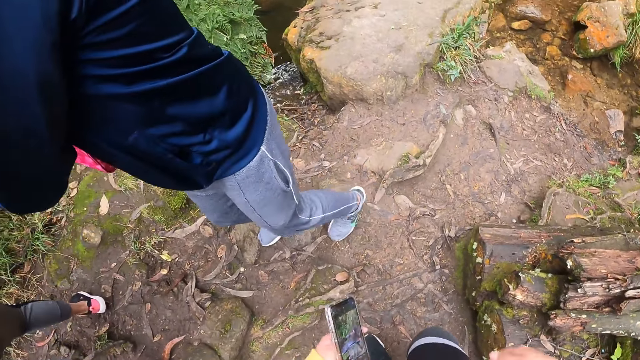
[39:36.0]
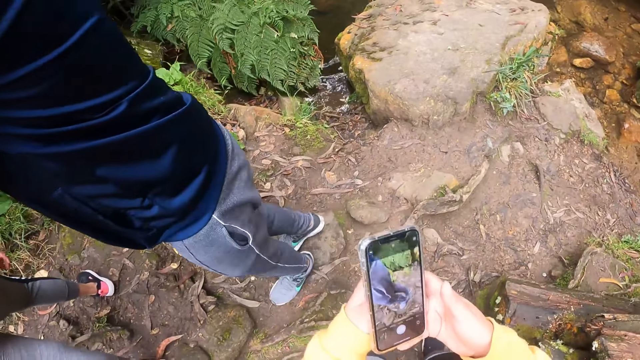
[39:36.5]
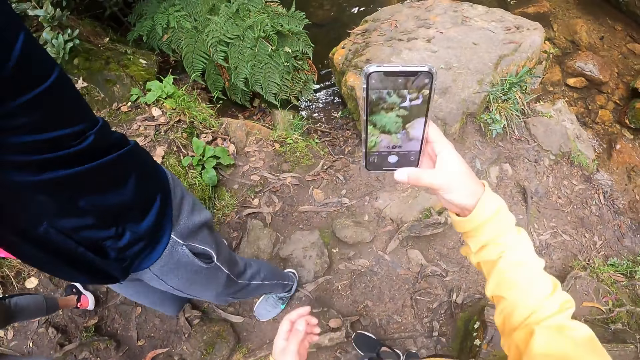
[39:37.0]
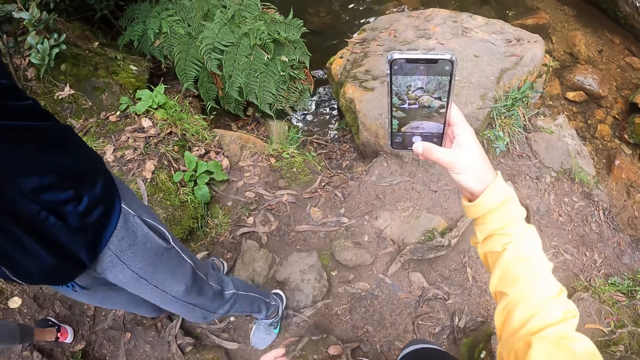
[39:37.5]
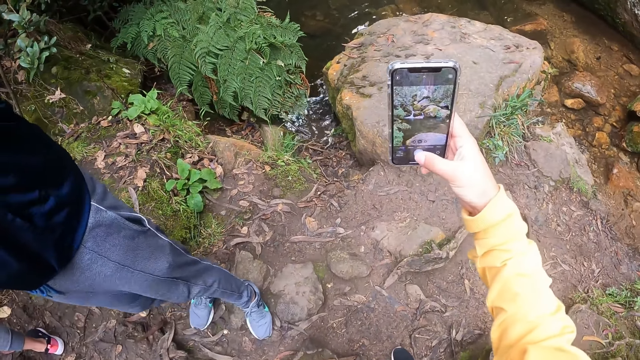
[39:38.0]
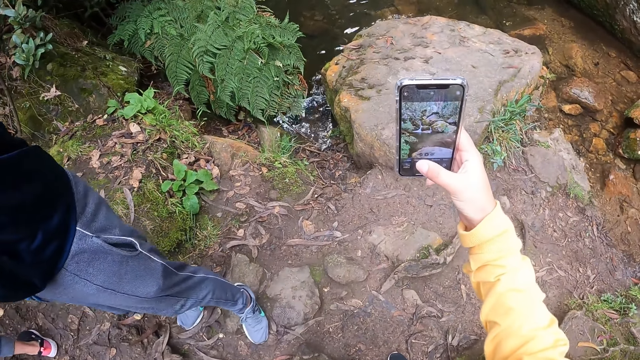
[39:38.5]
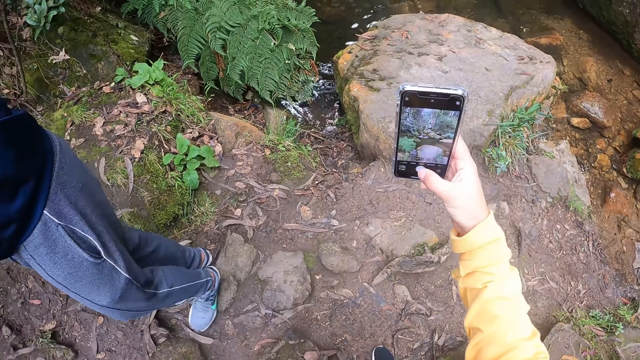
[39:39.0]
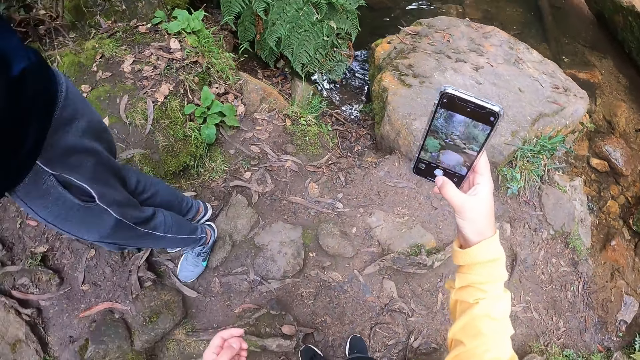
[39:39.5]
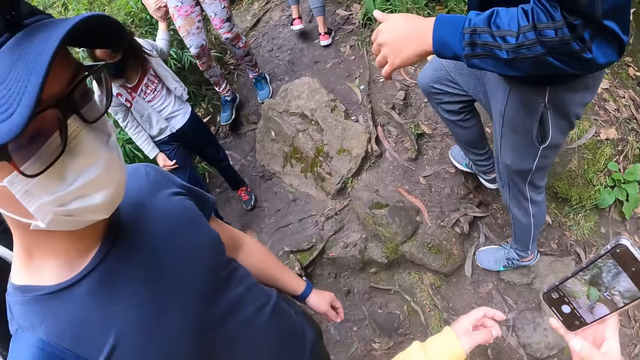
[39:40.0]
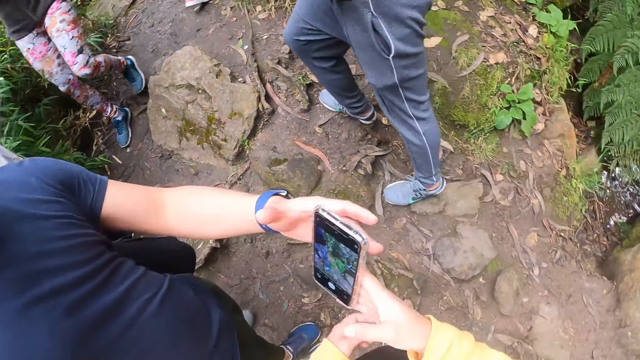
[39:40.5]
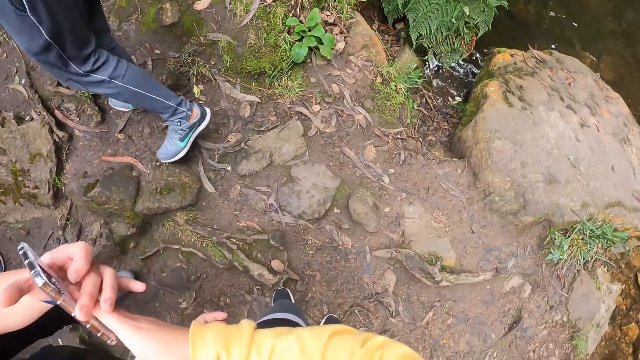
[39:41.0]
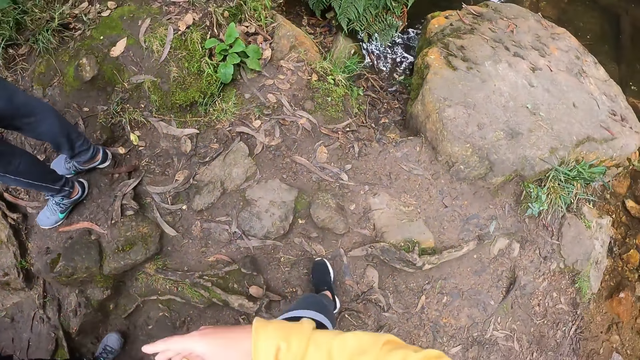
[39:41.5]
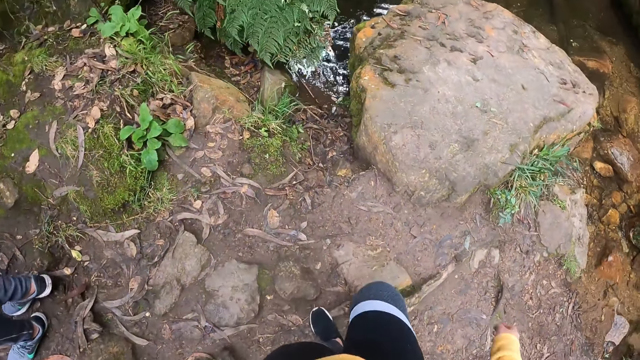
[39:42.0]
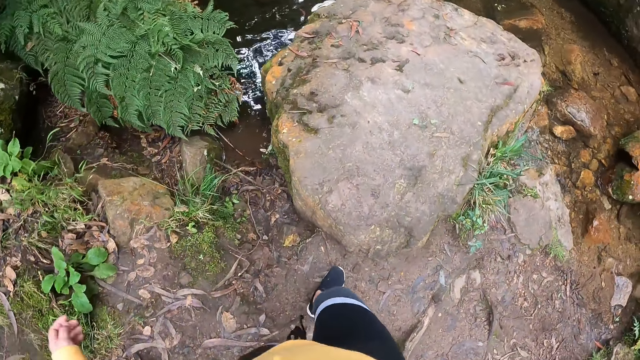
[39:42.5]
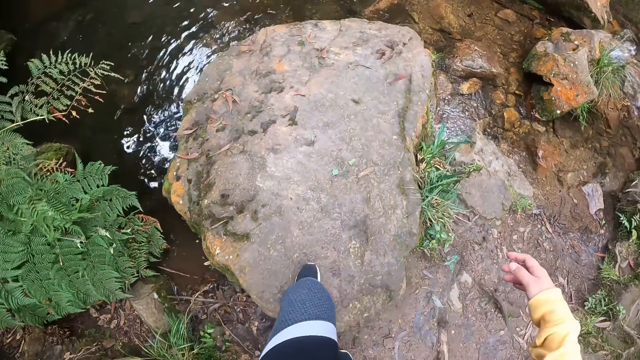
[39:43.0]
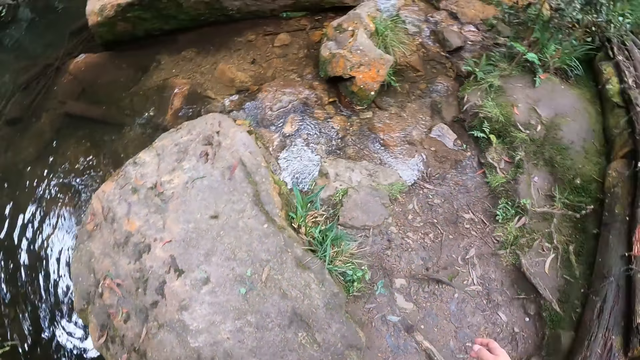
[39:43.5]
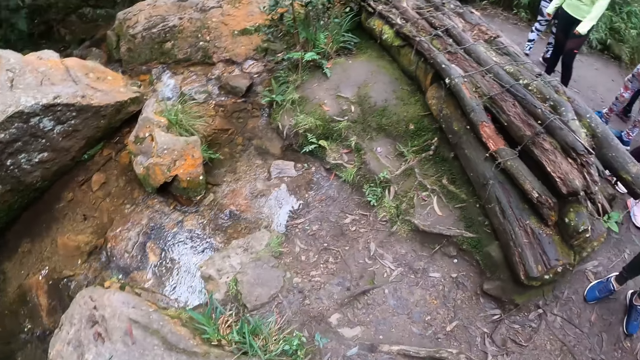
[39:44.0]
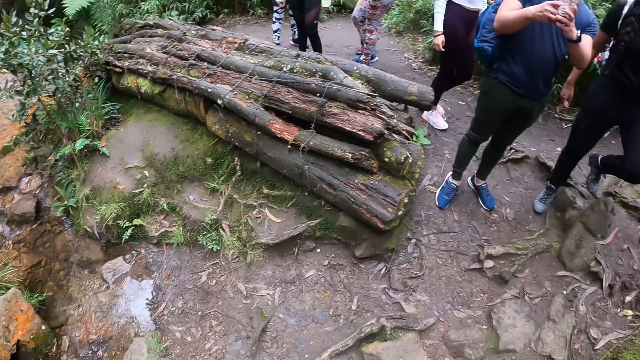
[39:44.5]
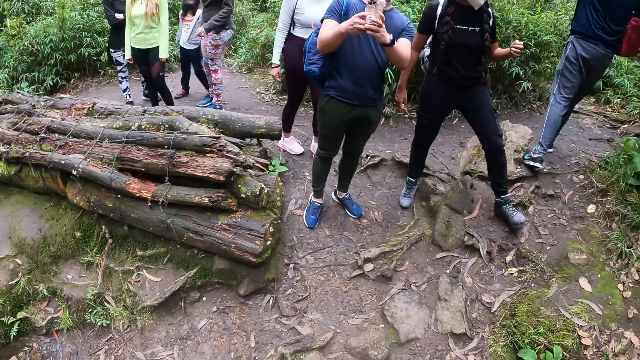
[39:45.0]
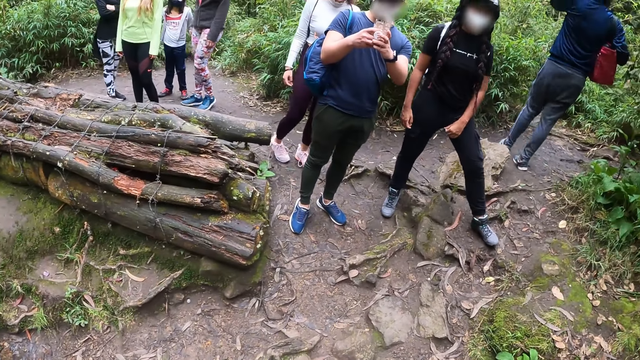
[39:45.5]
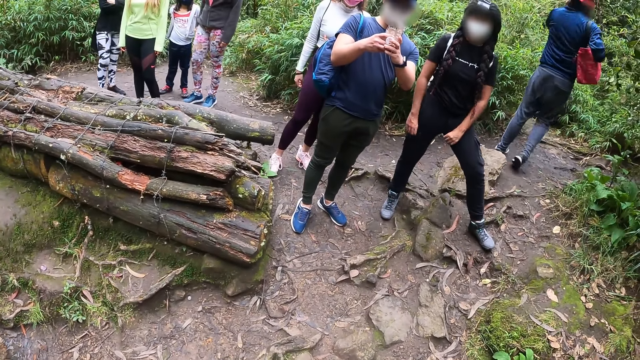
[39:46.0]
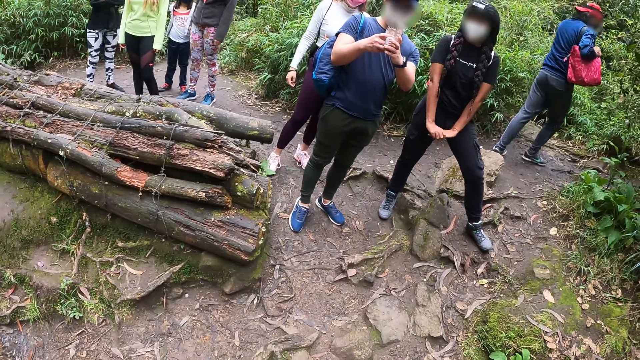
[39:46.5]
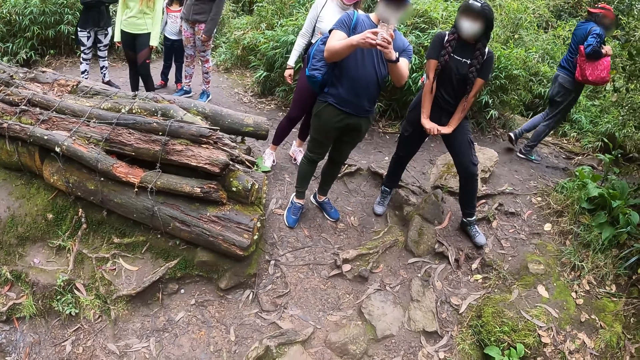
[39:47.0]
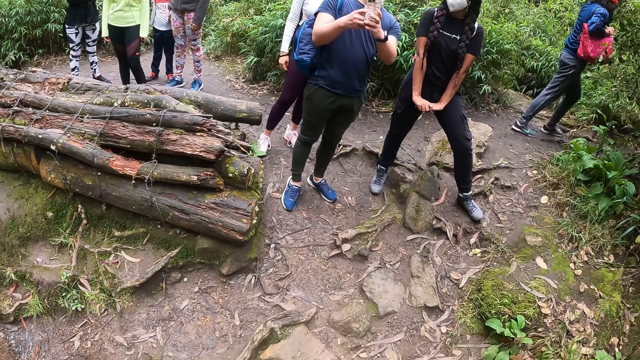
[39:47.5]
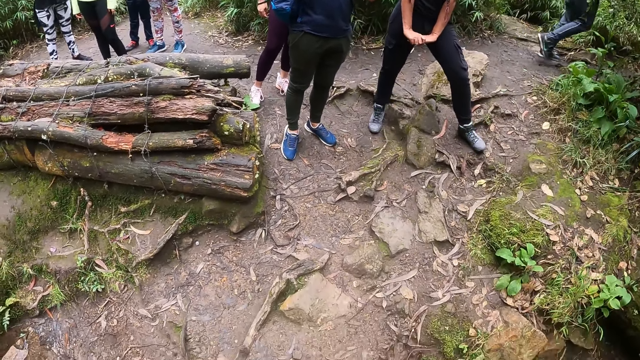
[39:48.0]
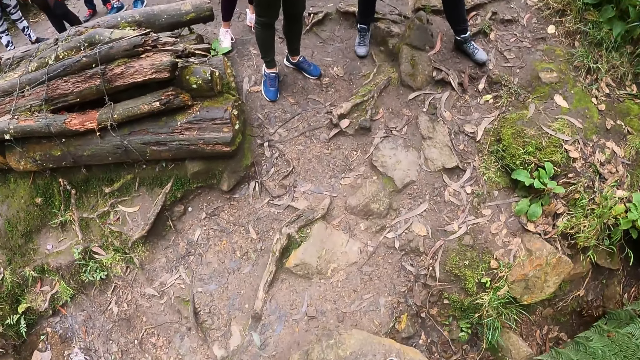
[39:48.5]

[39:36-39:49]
The camera wearer passes the mobile phone from her left hand to her right hand. She operates the mobile phone with her right hand. She records the video with the phone. She gives the mobile phone to a man with her right hand. The man takes the phone. The man operates the mobile phone with both hands. The man records the video.

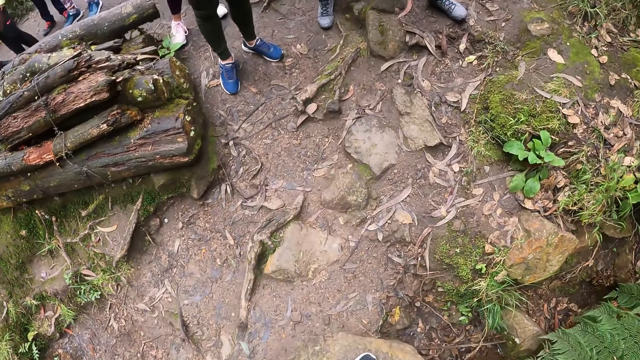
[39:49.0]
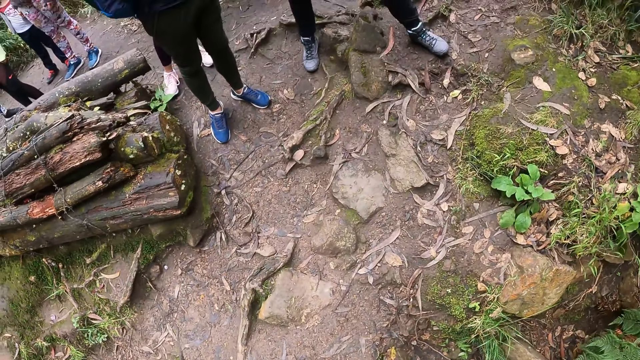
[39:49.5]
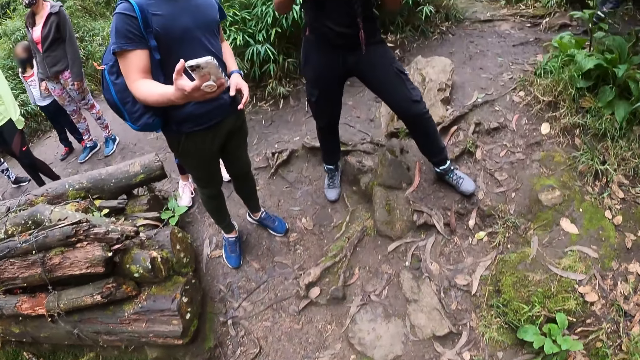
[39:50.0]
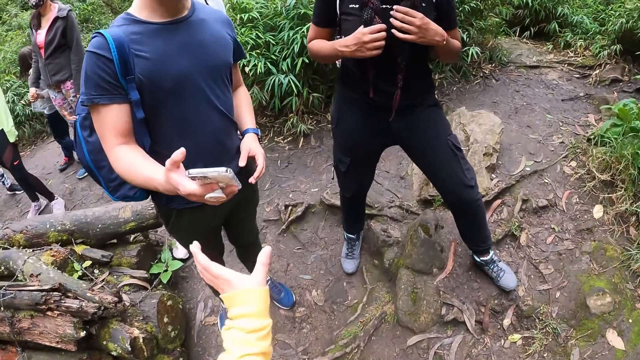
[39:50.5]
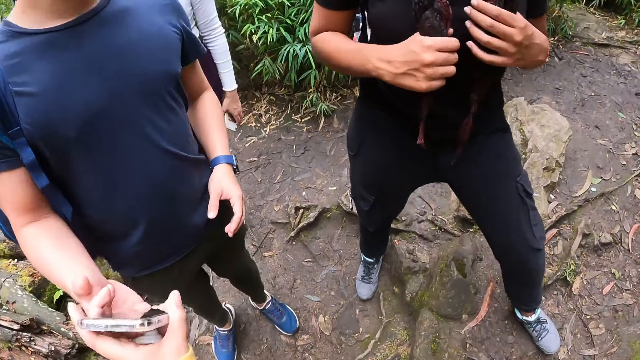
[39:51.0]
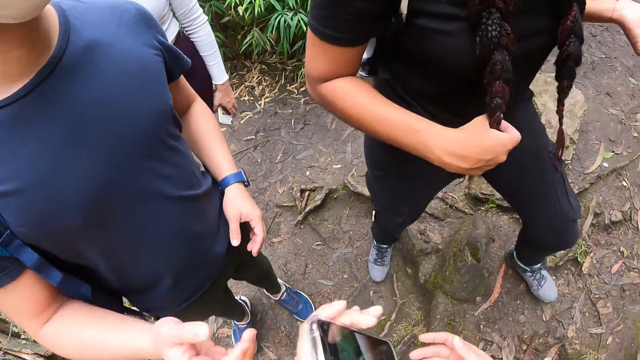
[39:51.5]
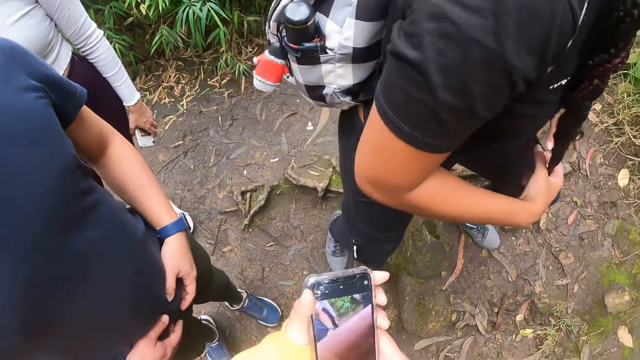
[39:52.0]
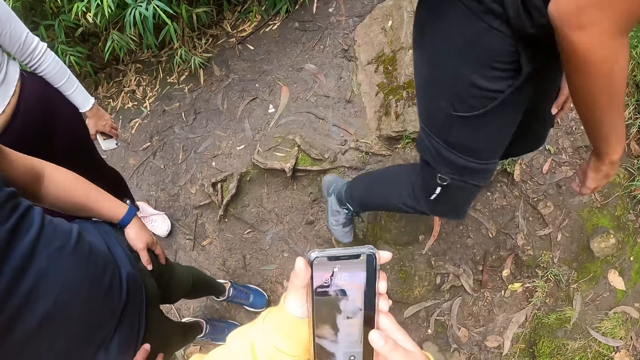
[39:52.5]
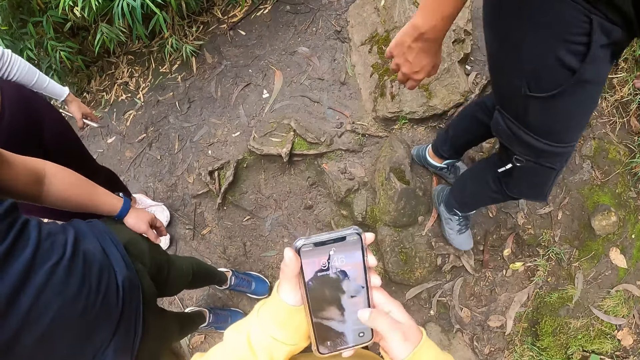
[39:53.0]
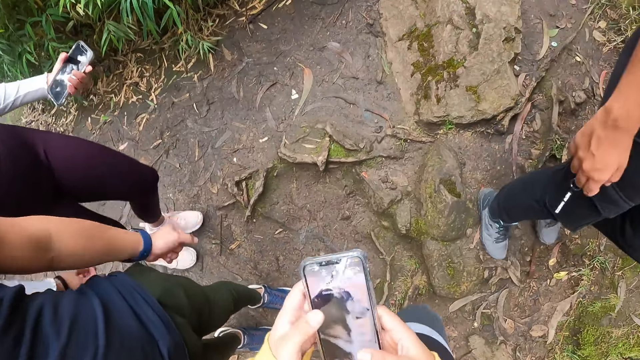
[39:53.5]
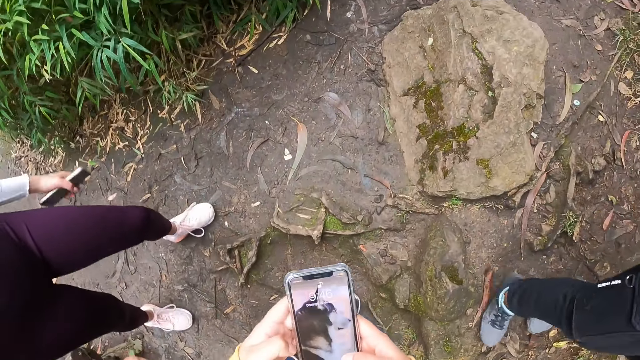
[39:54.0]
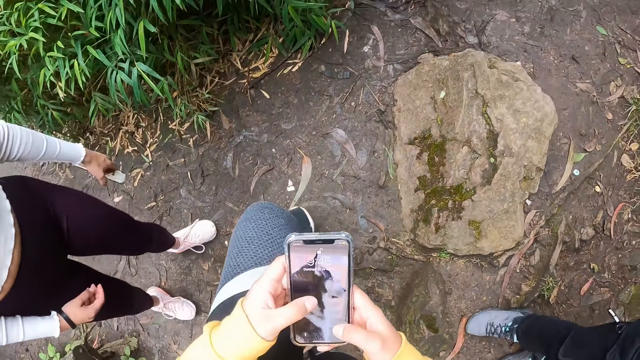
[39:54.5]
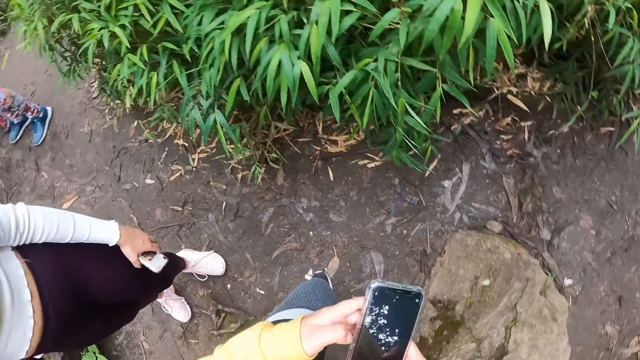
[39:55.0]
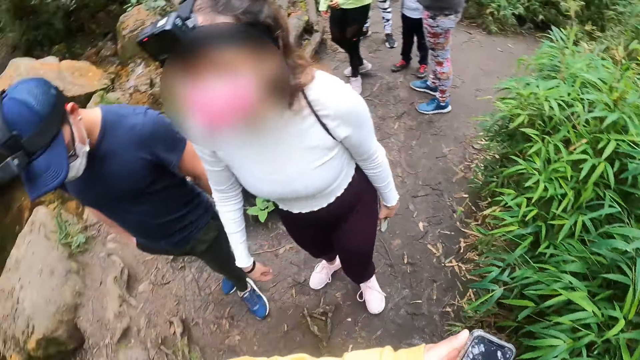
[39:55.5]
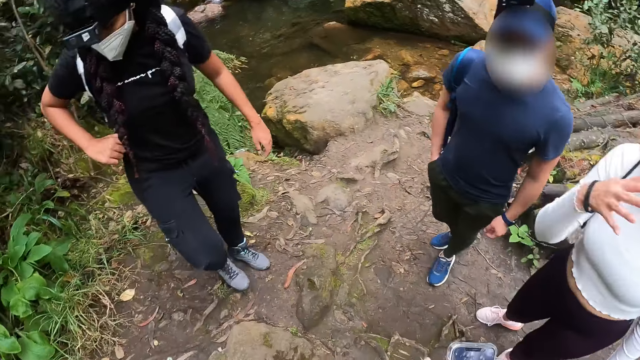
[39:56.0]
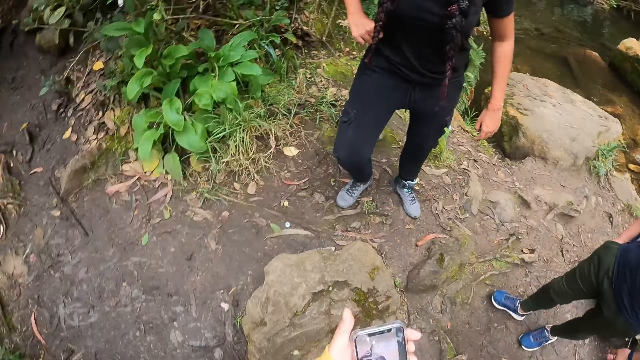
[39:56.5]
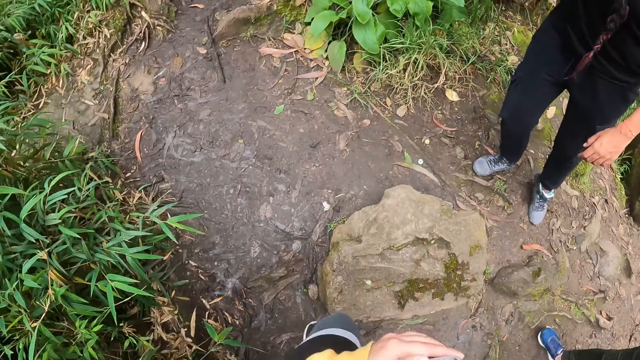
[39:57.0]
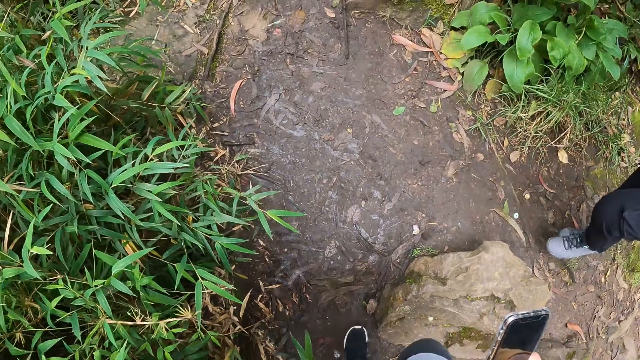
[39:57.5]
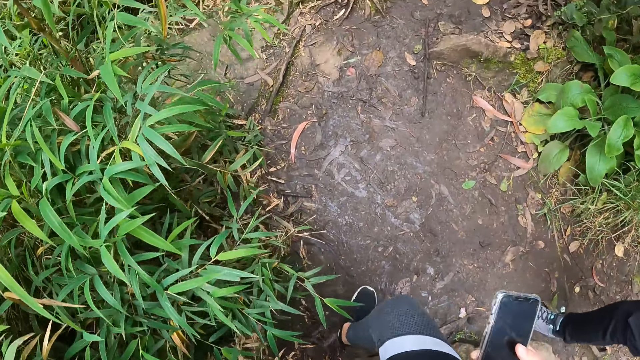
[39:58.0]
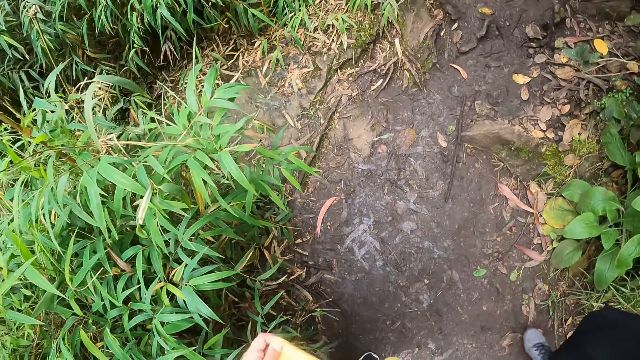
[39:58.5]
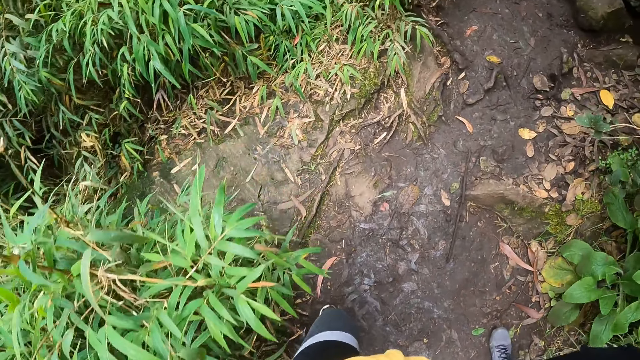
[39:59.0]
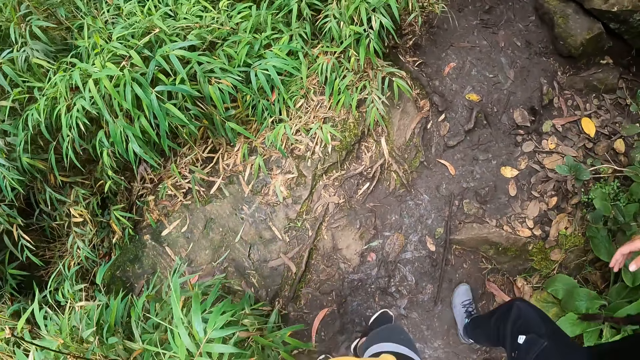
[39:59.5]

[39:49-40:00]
The camera wearer takes the mobile phone from a man with her left hand. She holds the mobile phone with both hands. She operates the mobile phone with both hands. The man moves the hand. The camera wearer holds the mobile phone with her right hand. She hikes up the hill.
